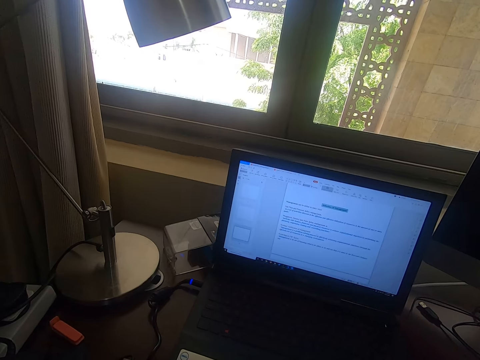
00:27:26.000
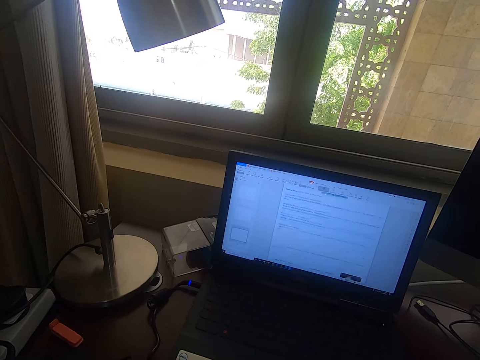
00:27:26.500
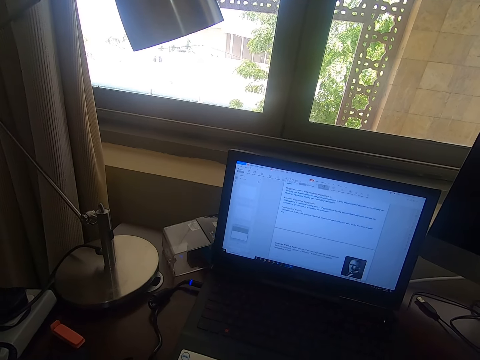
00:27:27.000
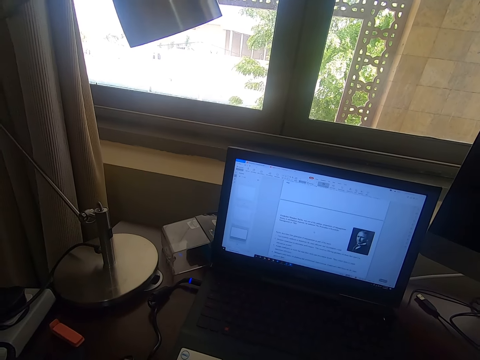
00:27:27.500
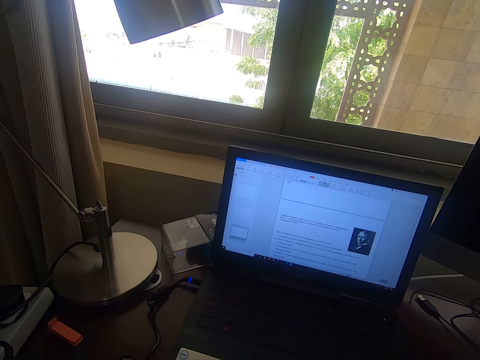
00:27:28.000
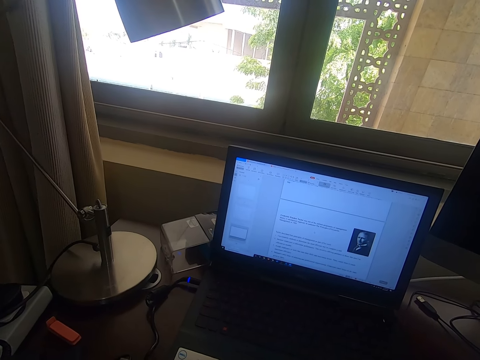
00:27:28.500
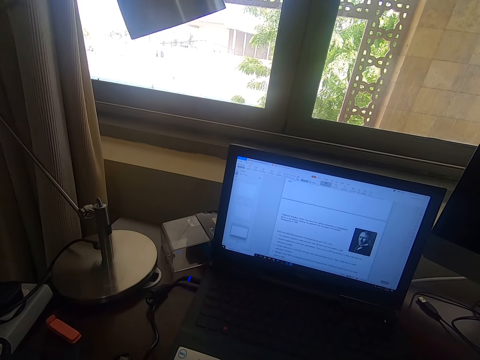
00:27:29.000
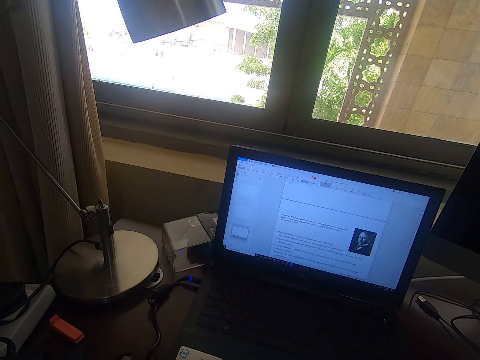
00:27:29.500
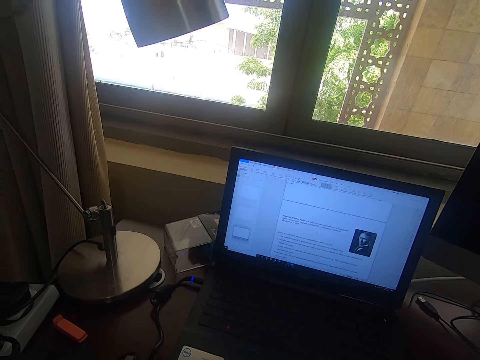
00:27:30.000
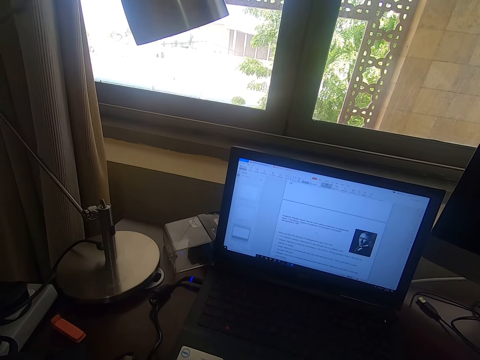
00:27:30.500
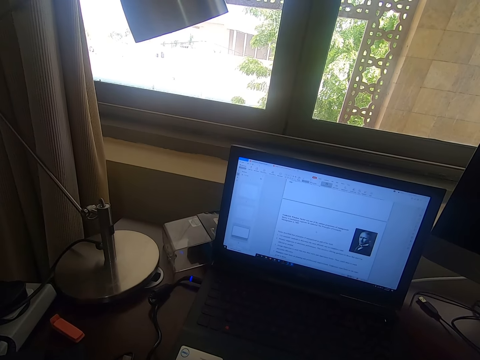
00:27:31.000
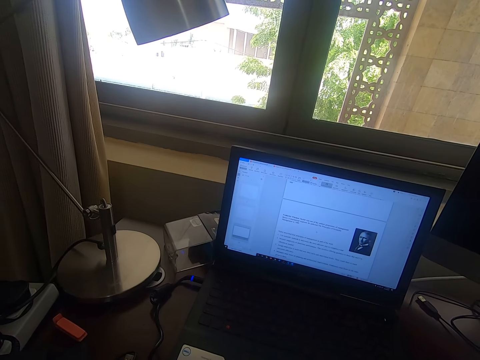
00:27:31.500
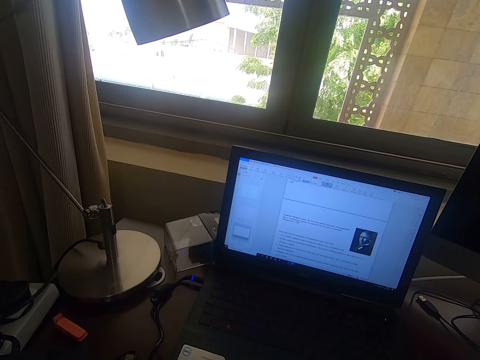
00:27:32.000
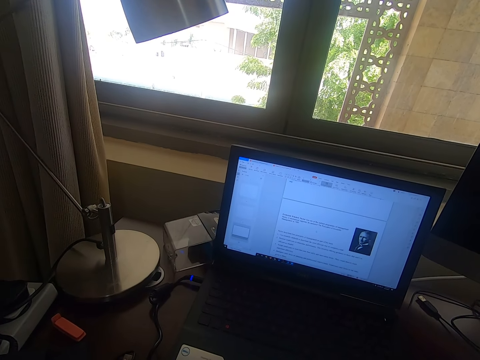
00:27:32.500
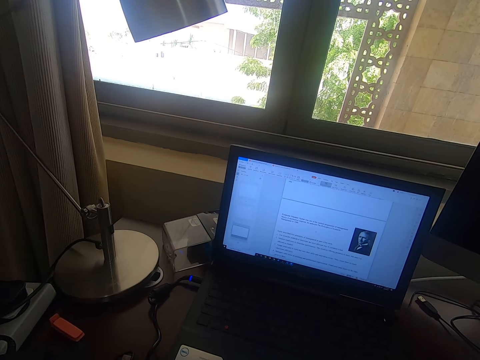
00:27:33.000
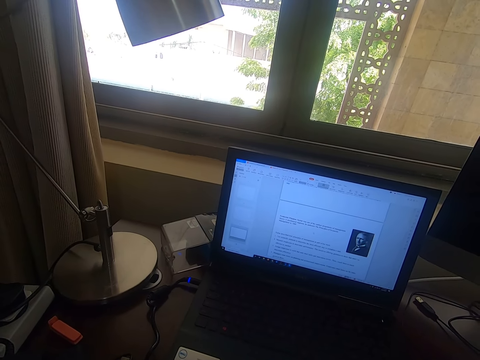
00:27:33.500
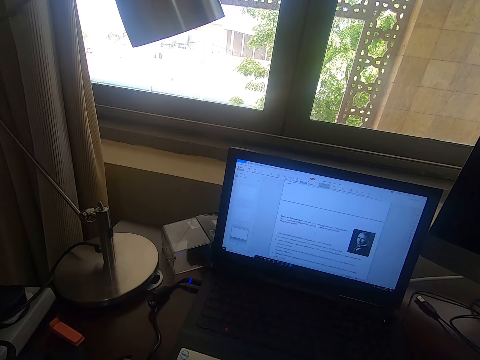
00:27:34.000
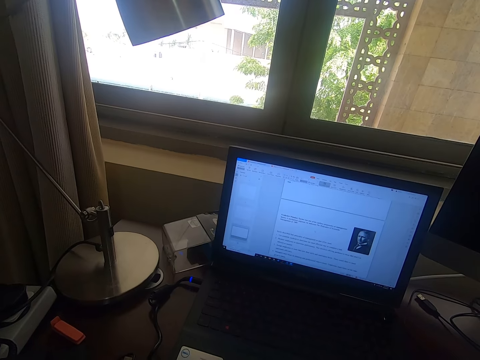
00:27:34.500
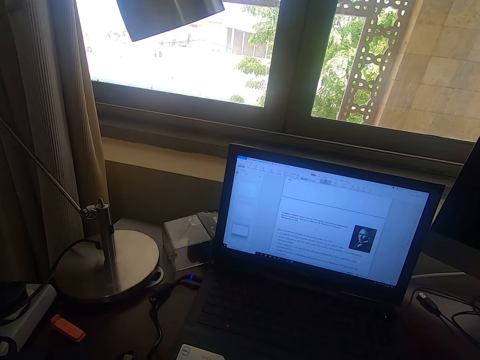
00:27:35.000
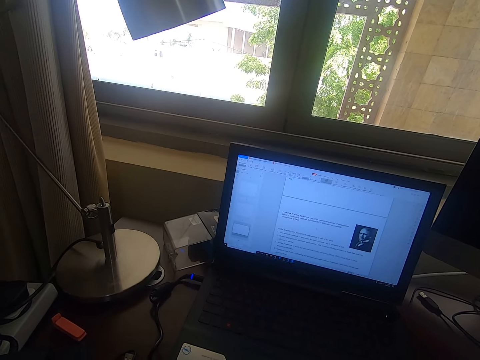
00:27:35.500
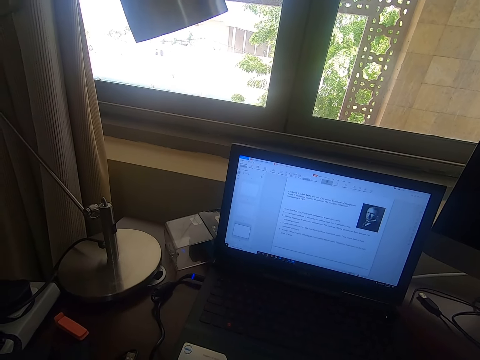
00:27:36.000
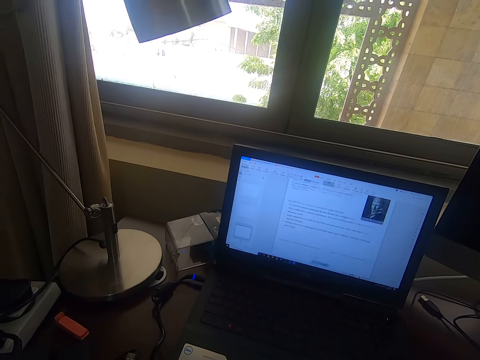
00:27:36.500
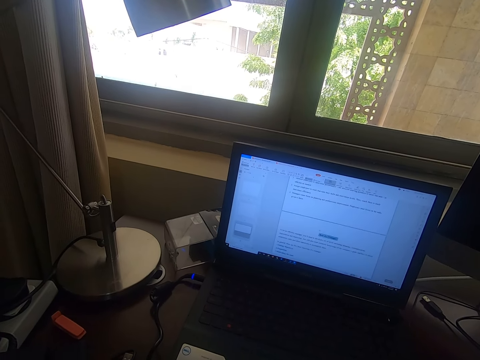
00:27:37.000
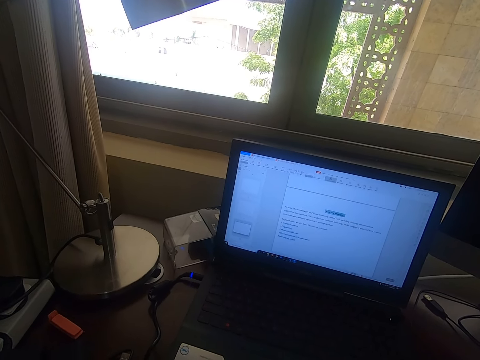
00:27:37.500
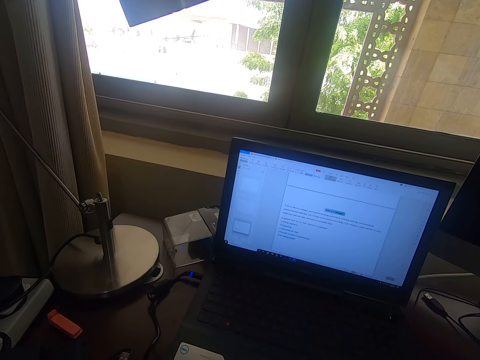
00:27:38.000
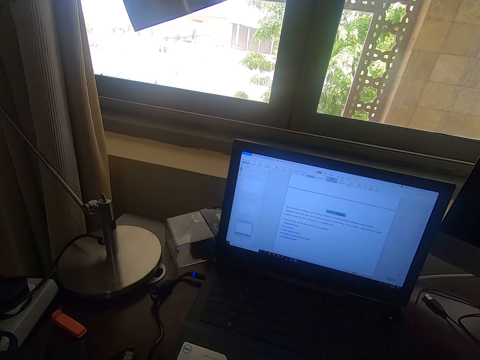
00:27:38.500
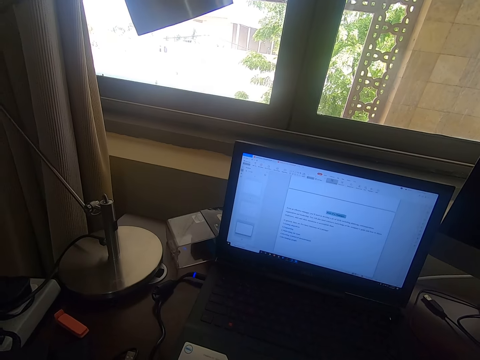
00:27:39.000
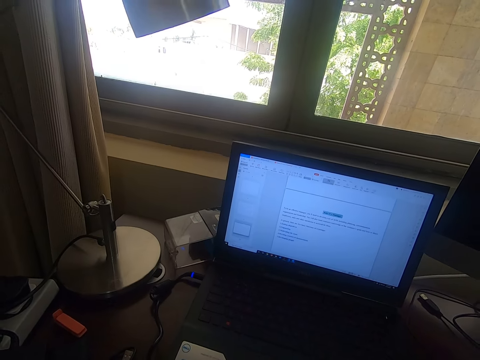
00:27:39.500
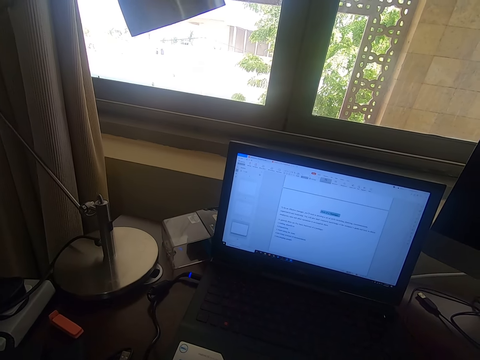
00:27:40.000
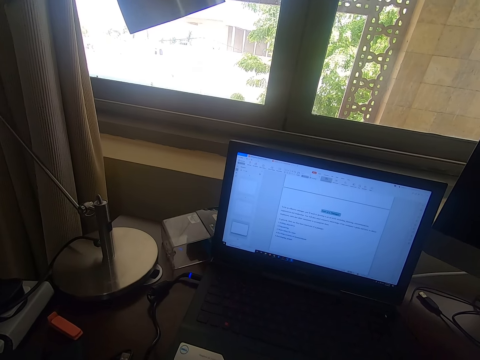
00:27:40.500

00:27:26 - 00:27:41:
The camera wearer scrolls the mouse on a laptop. They look around. They scroll the mouse.

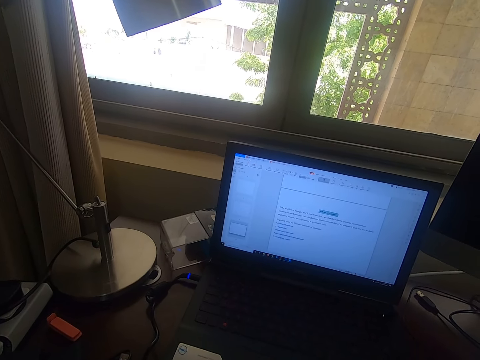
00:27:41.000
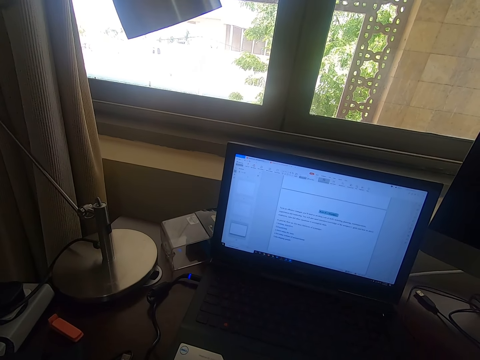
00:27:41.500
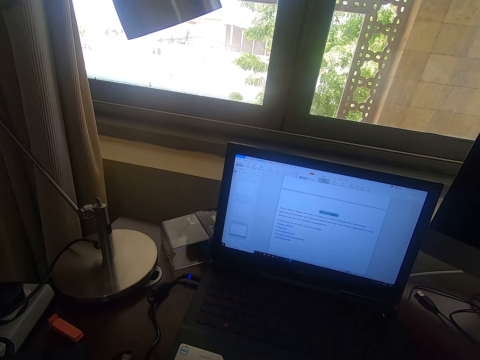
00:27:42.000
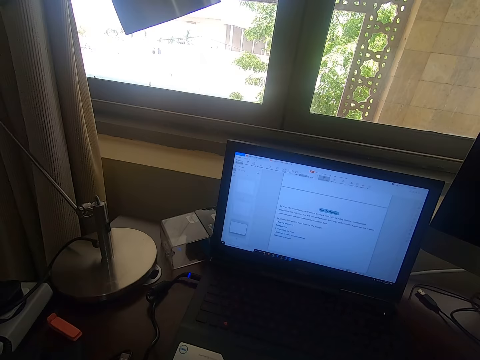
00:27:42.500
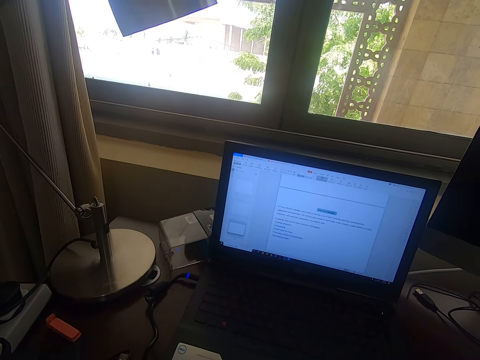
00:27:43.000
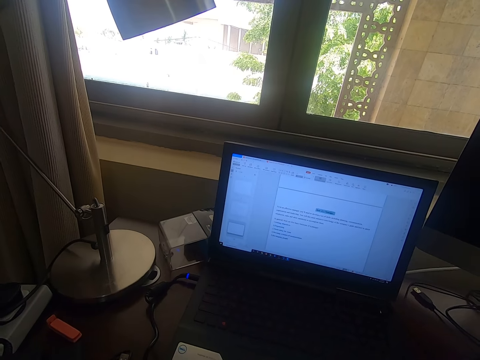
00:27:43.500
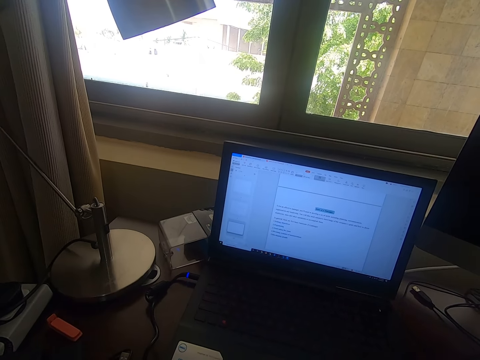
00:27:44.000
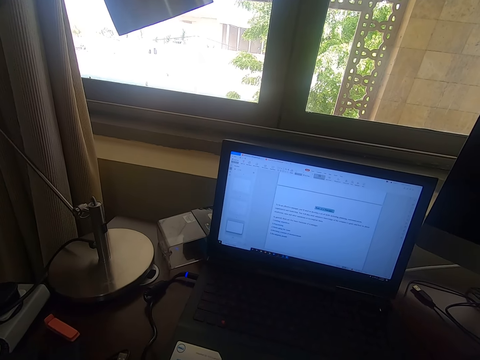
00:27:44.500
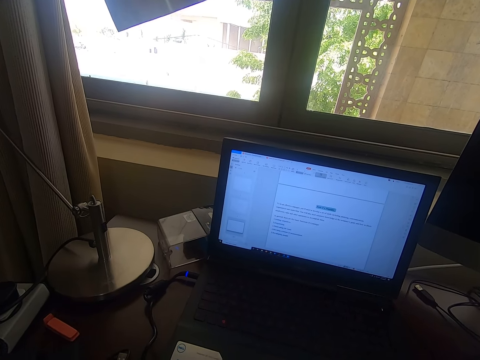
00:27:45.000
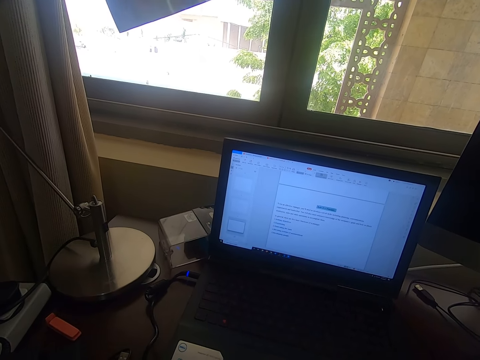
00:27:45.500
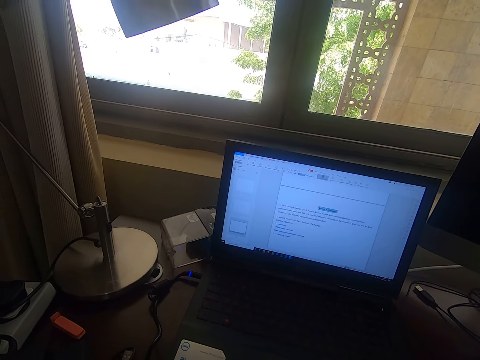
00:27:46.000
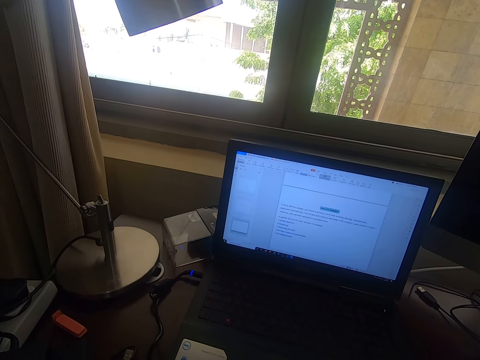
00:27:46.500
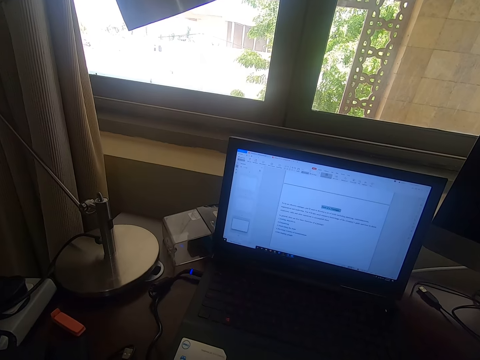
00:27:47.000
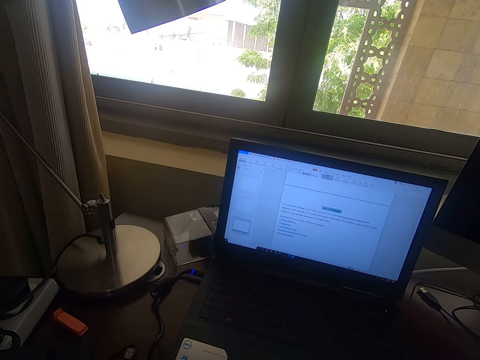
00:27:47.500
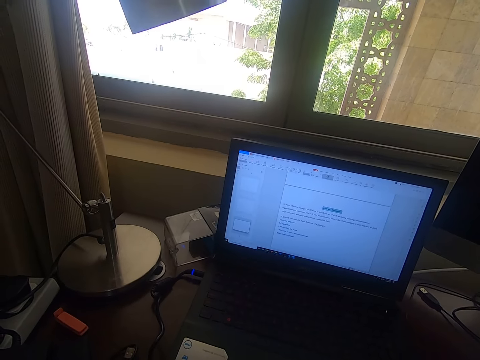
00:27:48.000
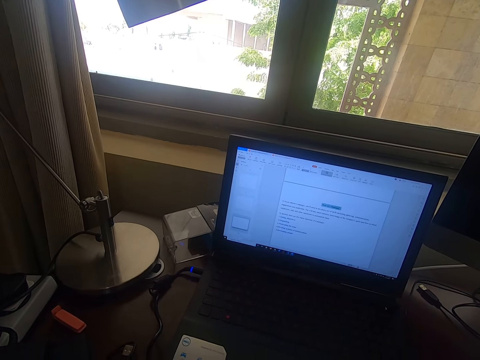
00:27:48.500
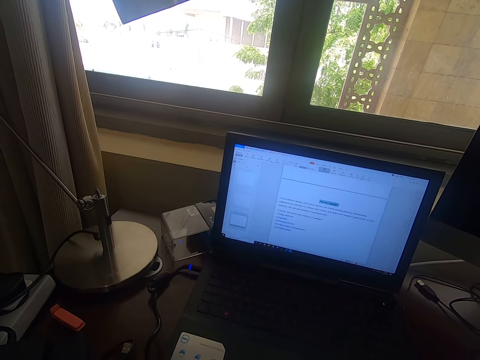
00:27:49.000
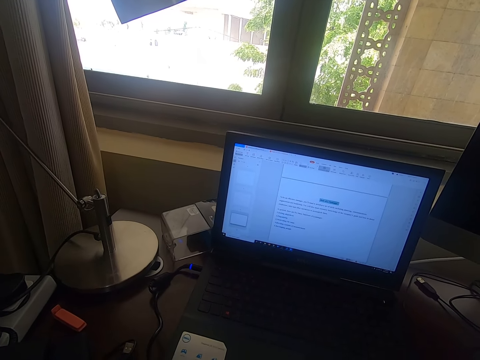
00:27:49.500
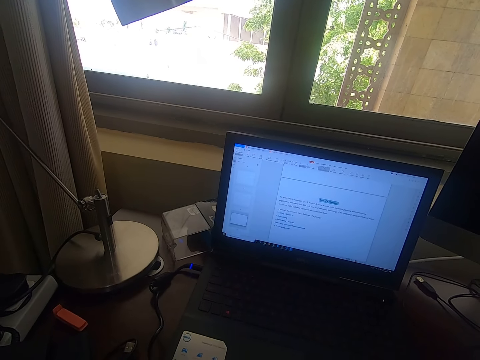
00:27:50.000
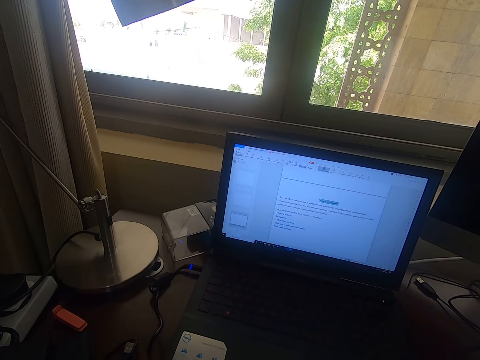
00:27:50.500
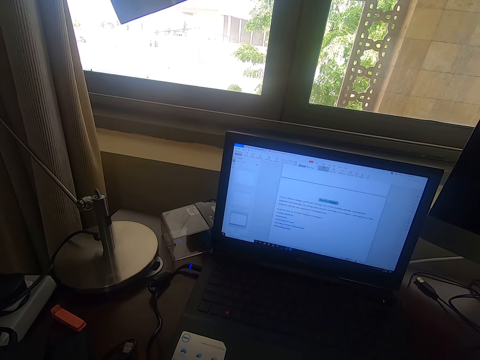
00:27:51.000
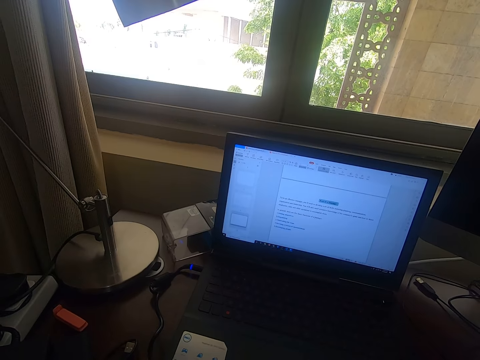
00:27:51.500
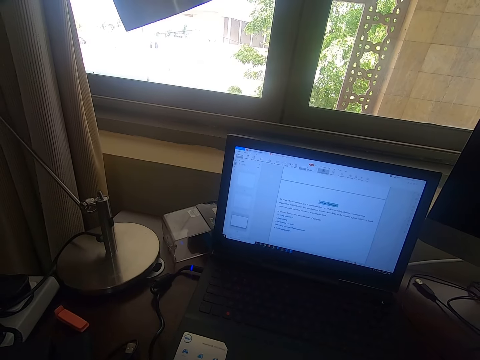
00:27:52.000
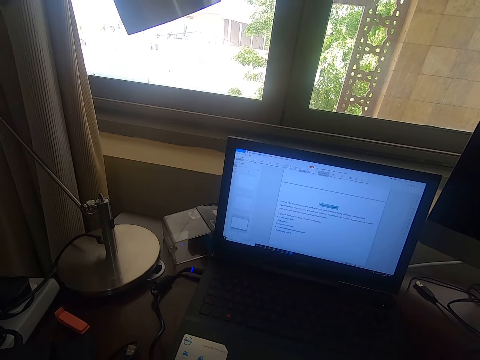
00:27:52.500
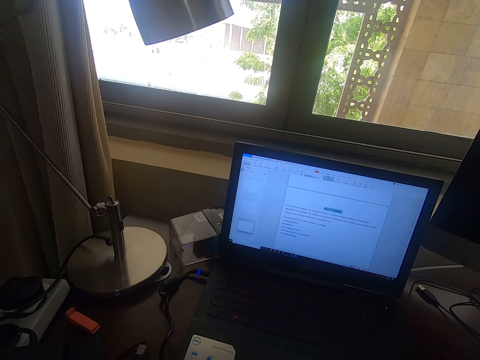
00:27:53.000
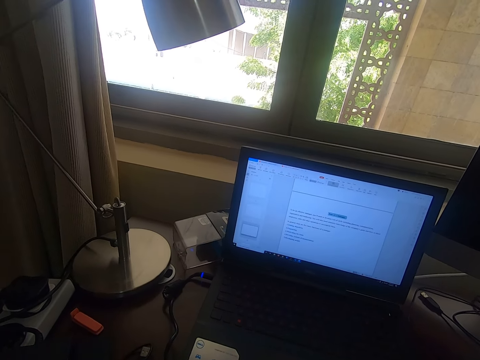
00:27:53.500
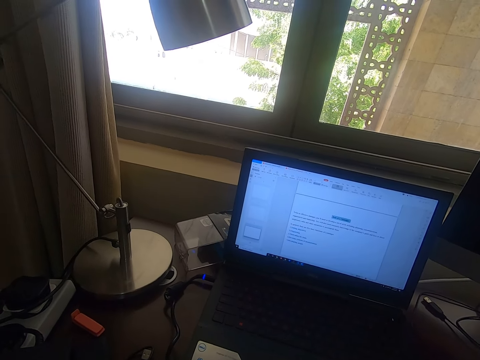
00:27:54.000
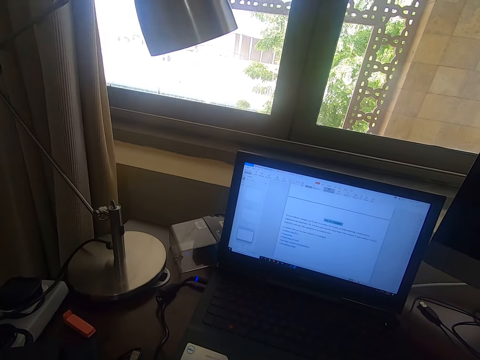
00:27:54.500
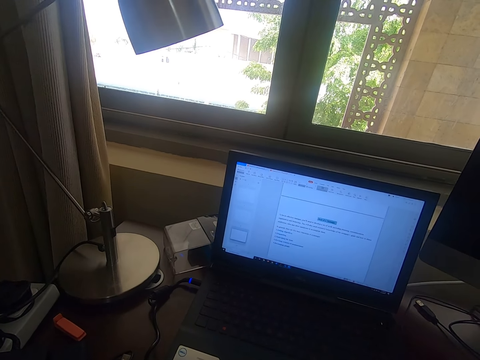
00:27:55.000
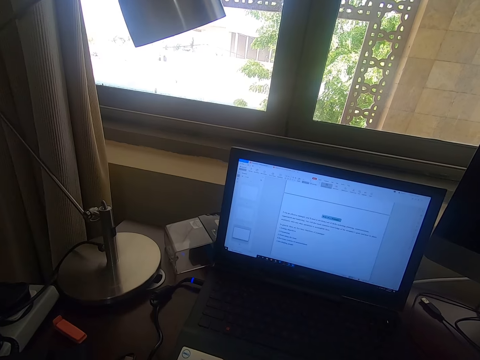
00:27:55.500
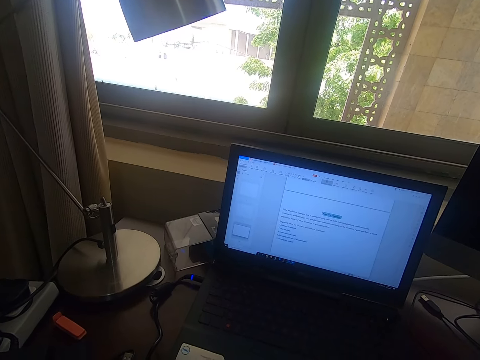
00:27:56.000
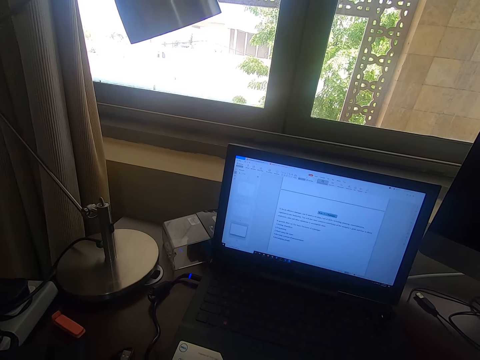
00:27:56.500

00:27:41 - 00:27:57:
The camera wearer looks around.
